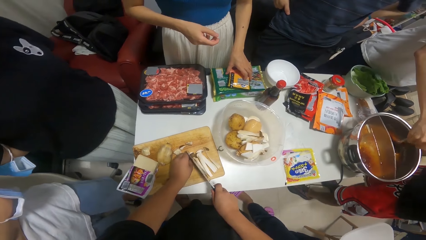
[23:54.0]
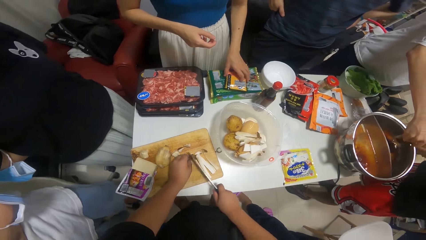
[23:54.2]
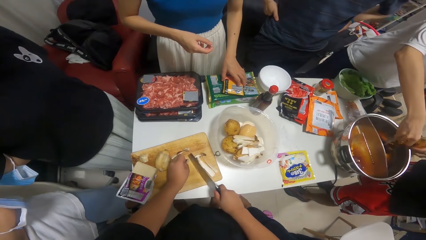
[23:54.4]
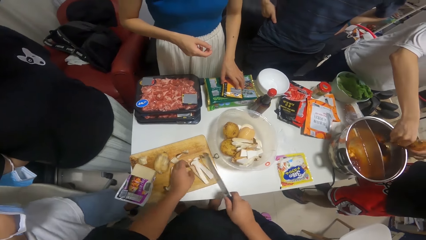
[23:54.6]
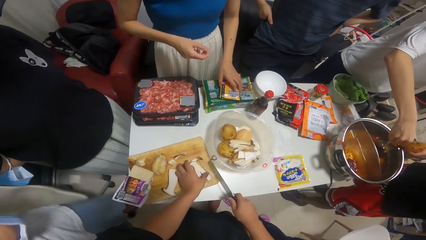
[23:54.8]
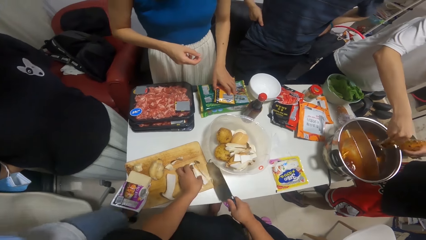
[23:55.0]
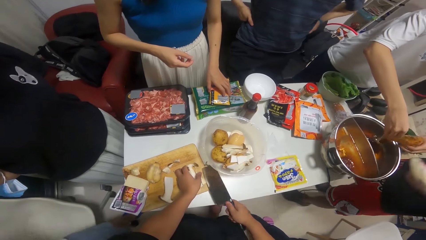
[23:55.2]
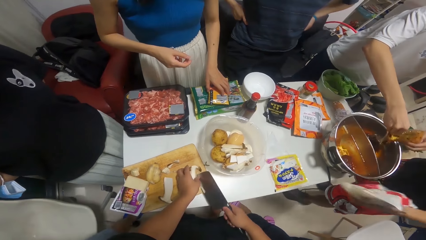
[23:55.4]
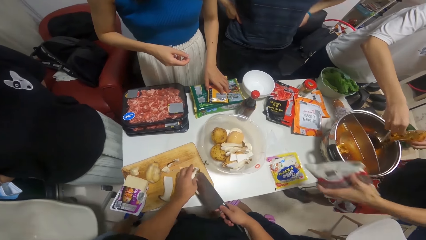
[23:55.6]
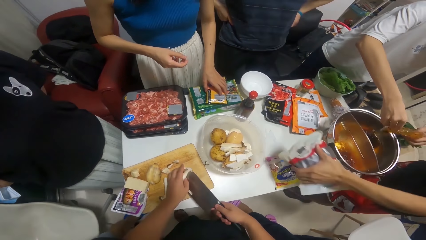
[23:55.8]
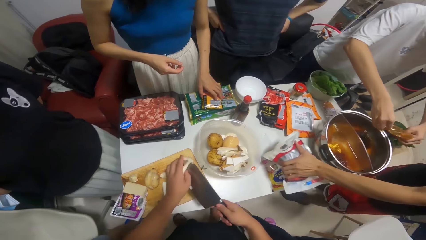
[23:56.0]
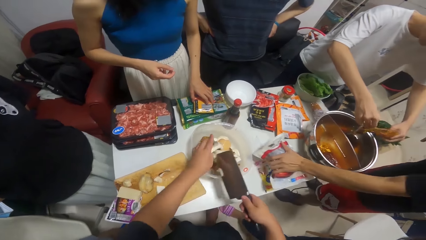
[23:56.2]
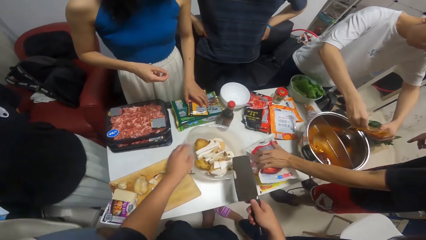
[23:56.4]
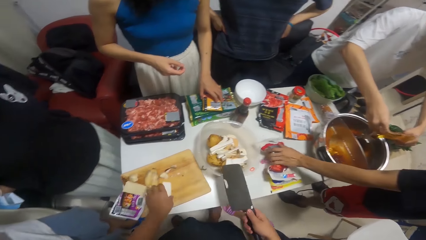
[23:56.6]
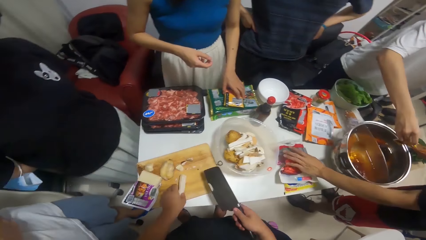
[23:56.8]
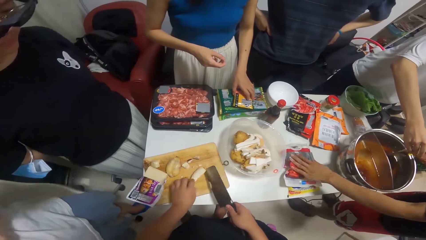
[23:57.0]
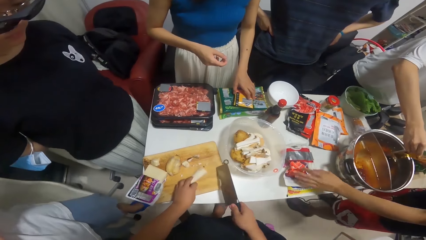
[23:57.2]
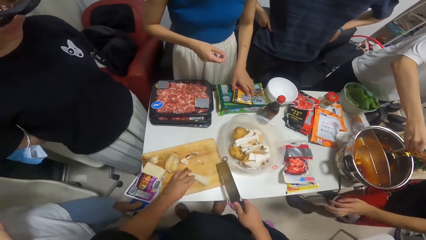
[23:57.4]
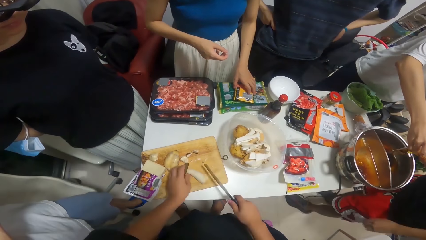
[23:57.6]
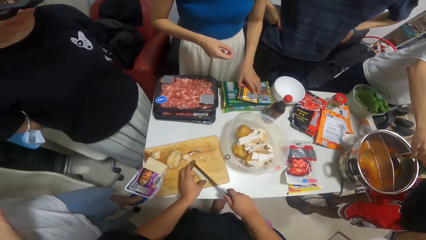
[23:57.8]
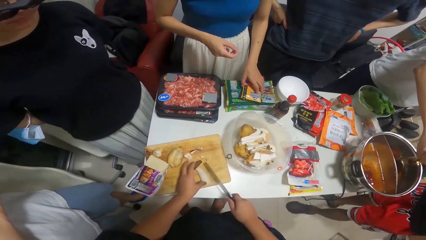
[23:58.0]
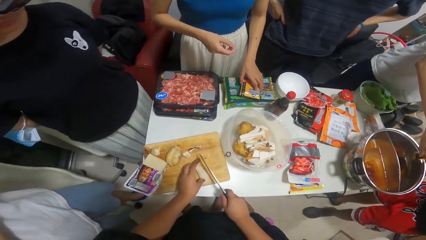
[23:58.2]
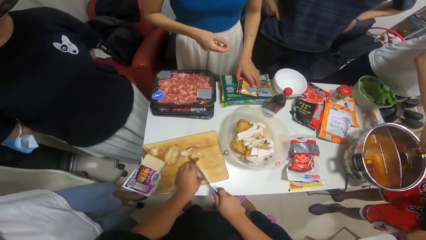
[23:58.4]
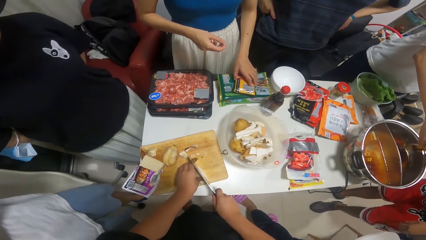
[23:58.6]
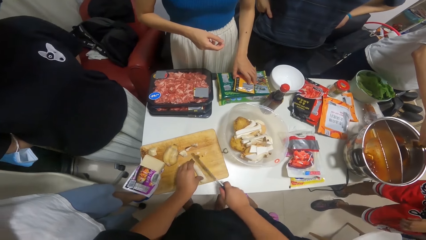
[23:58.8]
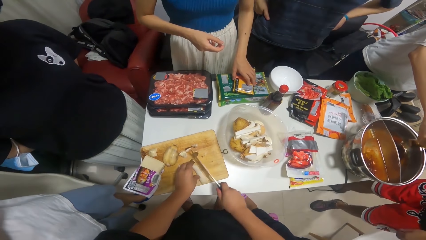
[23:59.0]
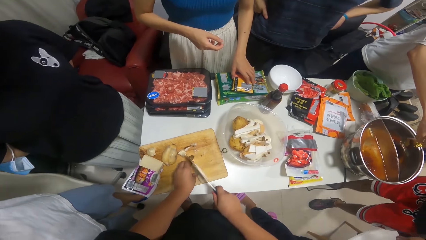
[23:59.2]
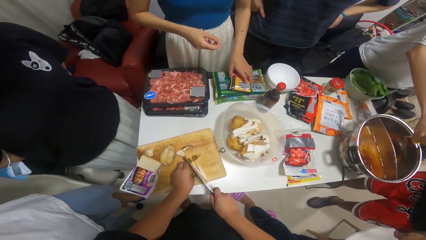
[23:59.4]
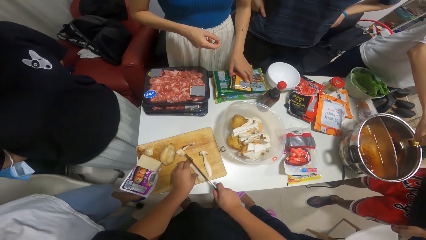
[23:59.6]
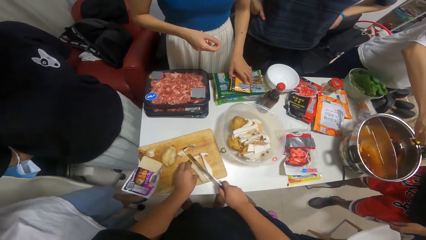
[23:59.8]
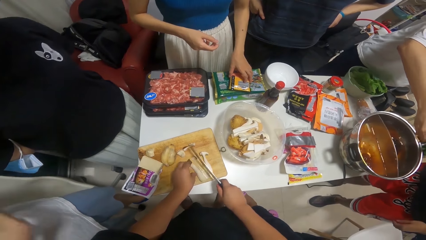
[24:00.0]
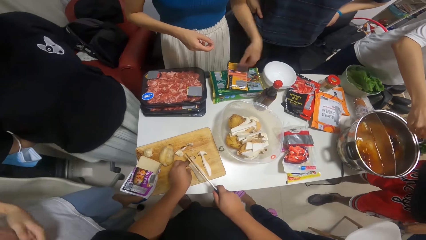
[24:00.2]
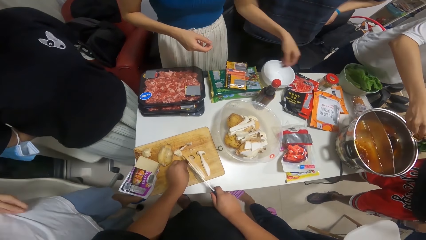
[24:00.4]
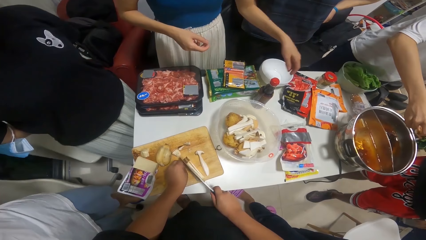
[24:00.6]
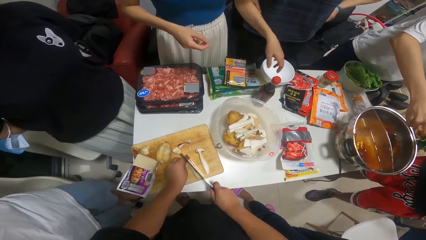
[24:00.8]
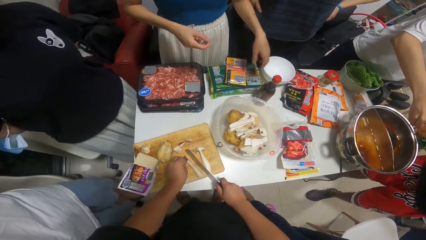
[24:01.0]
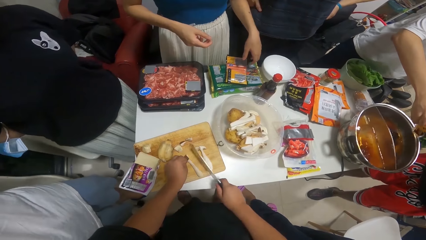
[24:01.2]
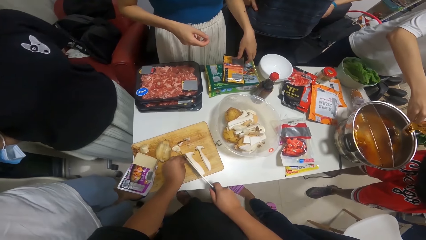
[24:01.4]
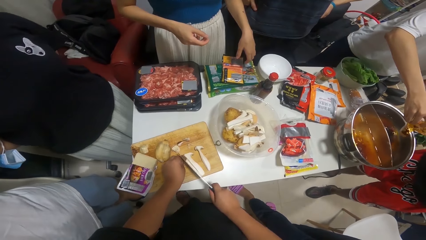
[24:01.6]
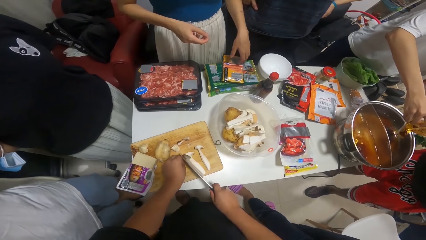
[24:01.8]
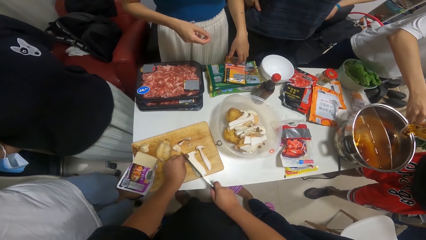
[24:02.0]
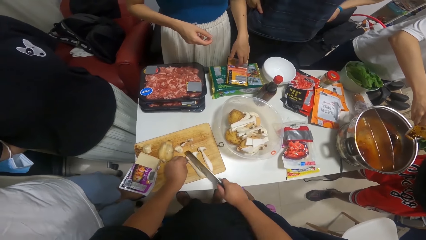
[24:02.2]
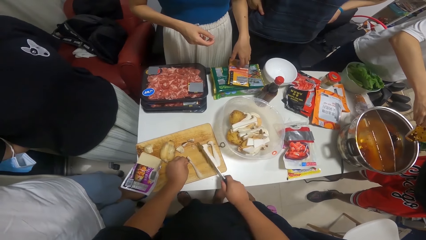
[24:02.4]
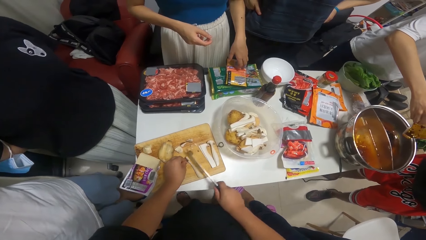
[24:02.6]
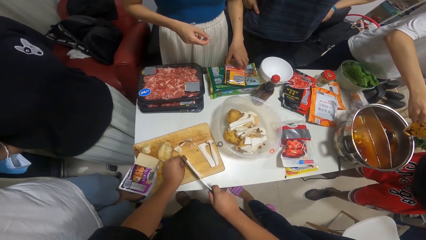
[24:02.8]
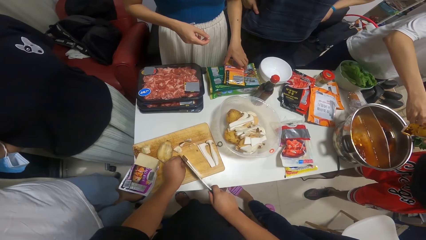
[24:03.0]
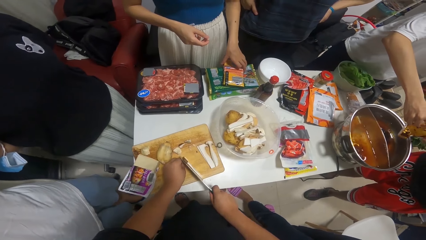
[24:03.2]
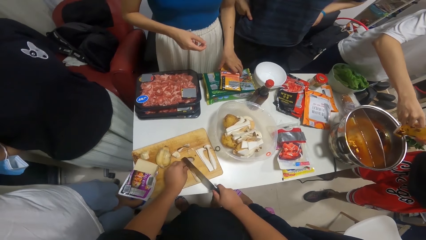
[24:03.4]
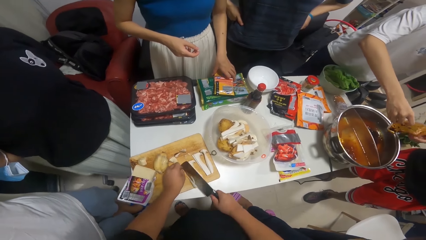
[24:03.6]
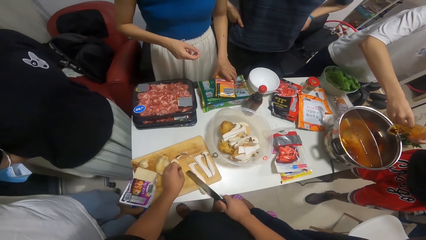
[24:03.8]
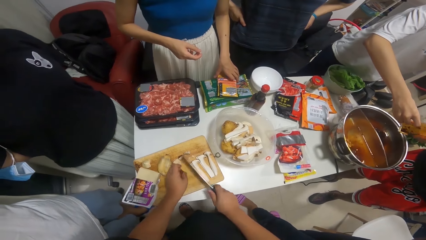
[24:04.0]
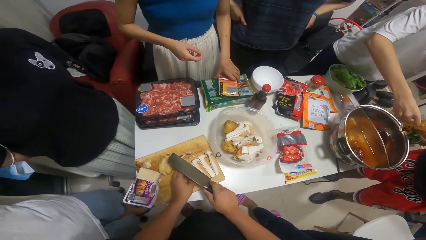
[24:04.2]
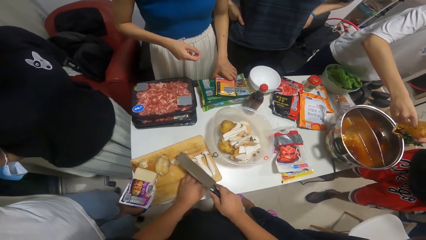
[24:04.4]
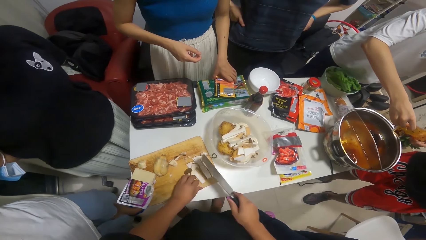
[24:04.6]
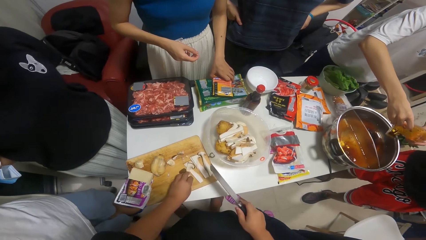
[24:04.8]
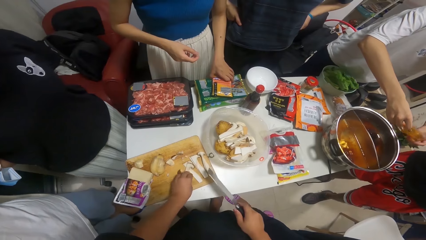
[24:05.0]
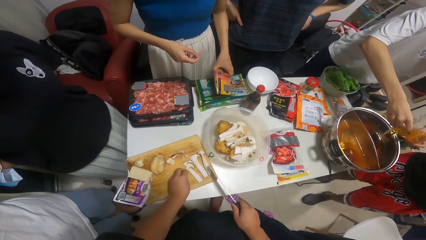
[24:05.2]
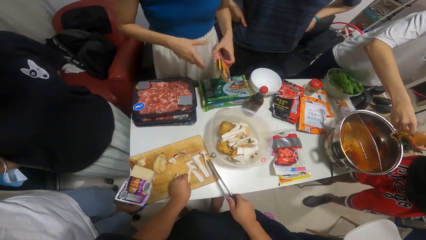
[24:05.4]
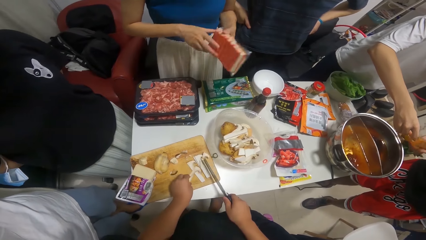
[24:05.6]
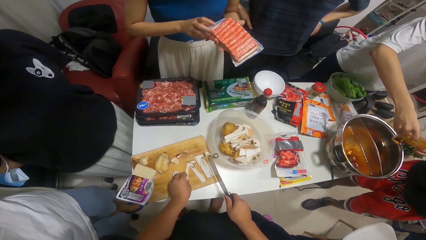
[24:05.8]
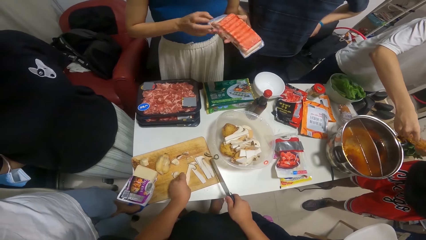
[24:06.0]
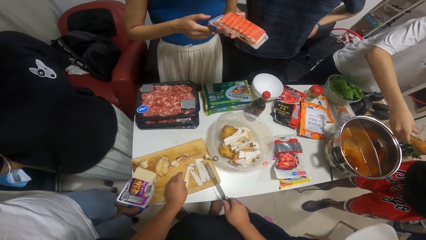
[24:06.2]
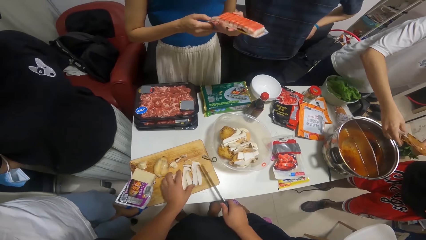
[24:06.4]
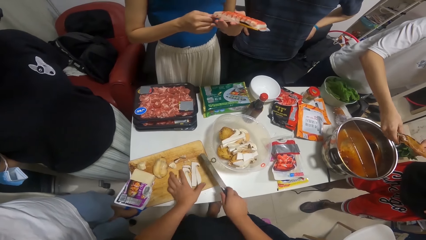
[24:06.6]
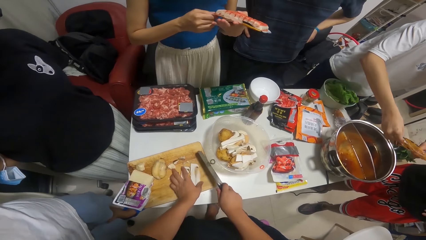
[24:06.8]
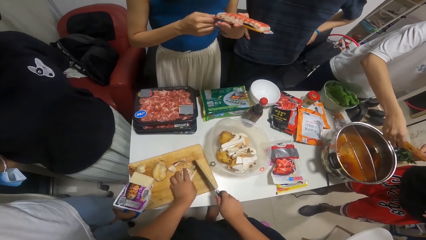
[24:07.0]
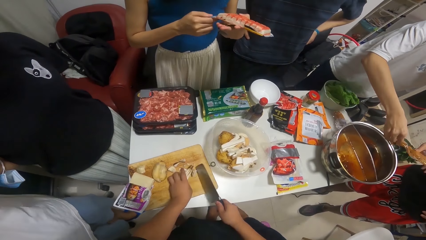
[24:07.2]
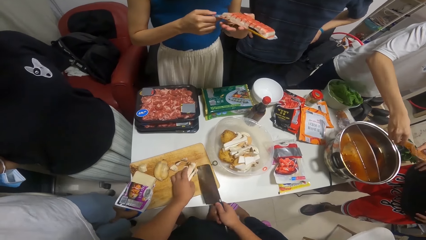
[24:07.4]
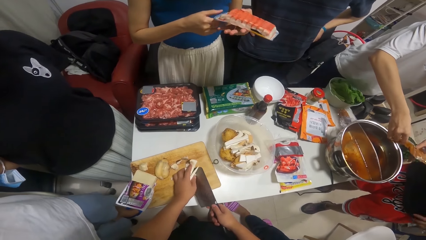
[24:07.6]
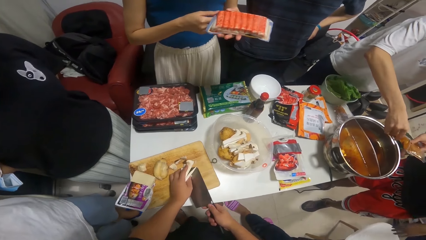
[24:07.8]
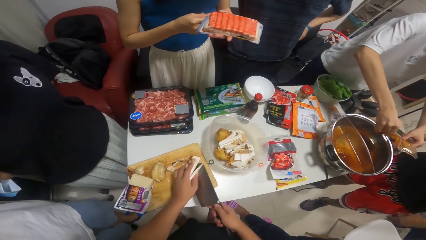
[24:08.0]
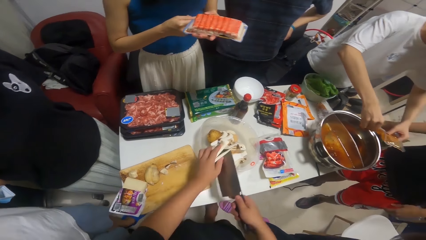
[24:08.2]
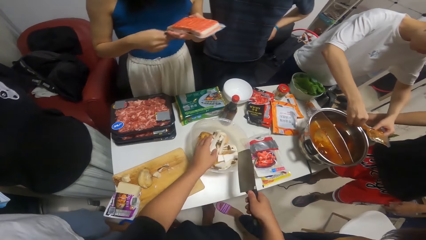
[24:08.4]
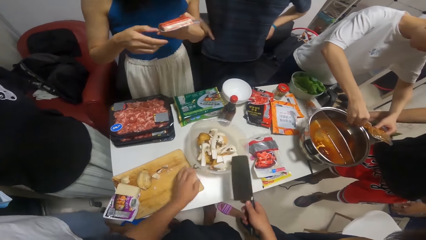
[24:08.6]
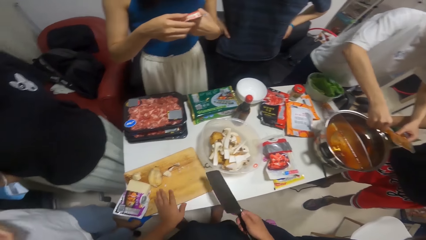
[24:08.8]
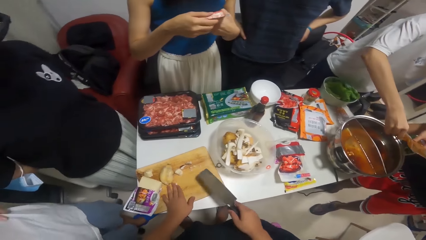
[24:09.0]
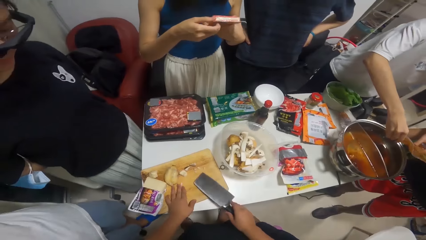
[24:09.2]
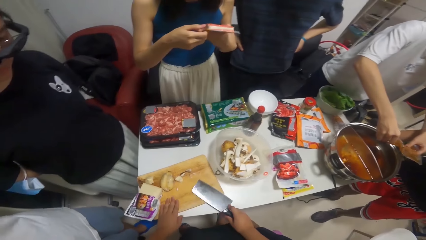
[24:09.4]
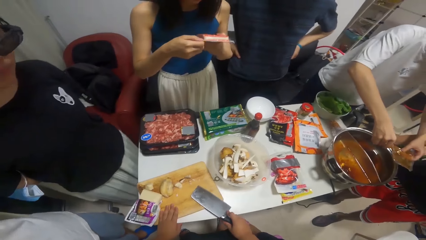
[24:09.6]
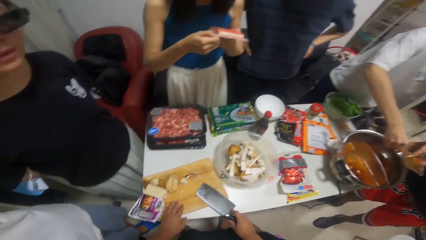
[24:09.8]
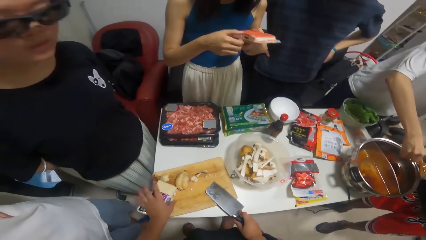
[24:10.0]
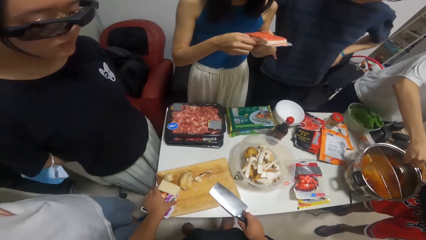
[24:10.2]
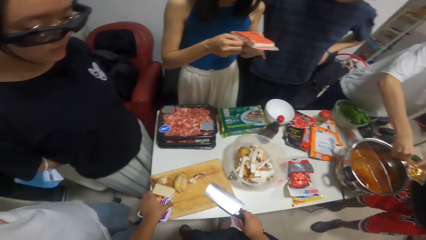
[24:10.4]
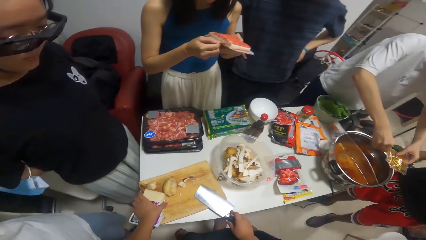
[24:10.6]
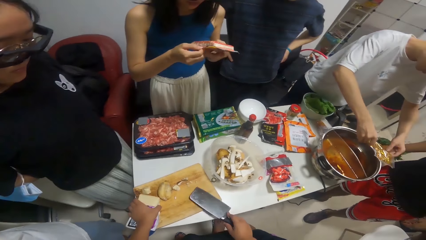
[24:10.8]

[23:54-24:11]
A man drops the sachet of seasoning with his left hand on the table. The camera wearer puts something in the bowl. They cut something. A woman picks up the pack of hot dog with her hands. She holds the pack of hot dog in her hands. The camera wearer picks up something. They put something in the bowl.
